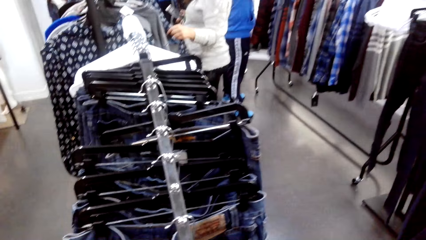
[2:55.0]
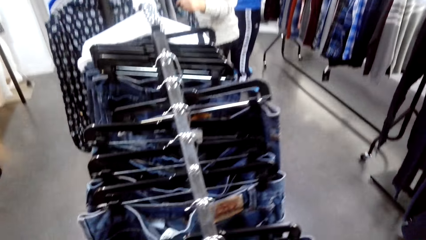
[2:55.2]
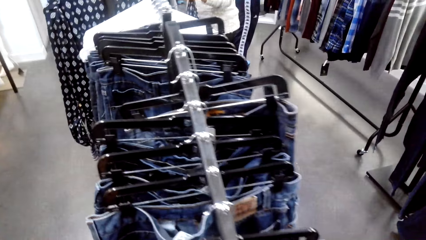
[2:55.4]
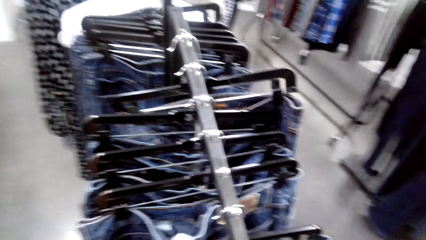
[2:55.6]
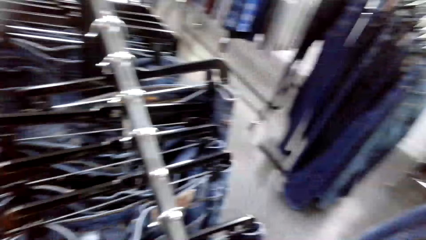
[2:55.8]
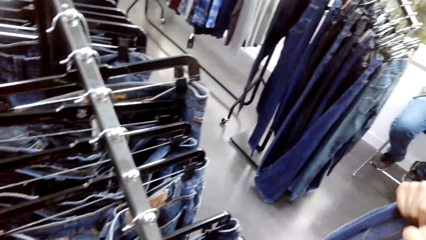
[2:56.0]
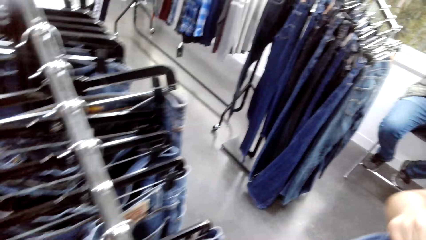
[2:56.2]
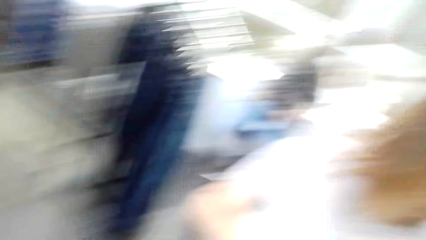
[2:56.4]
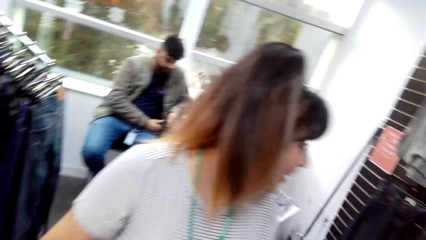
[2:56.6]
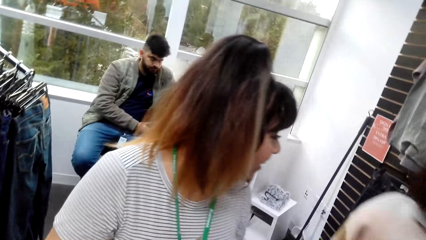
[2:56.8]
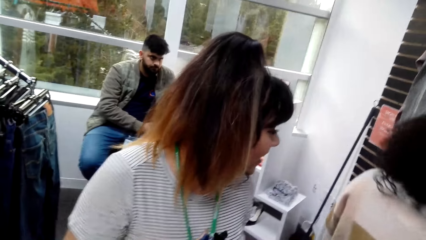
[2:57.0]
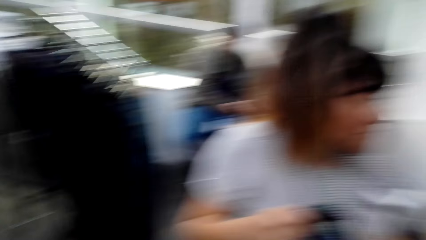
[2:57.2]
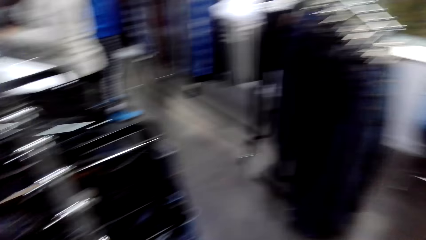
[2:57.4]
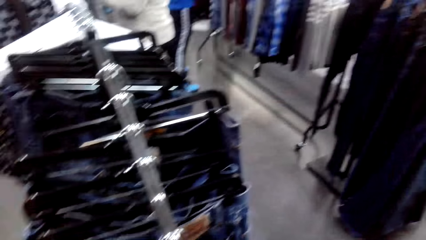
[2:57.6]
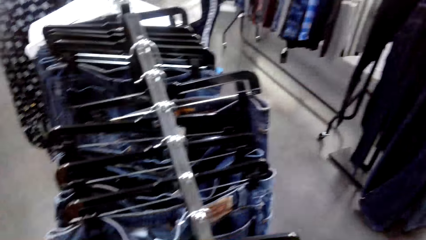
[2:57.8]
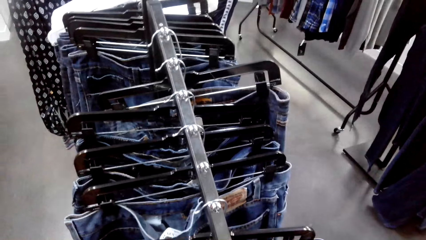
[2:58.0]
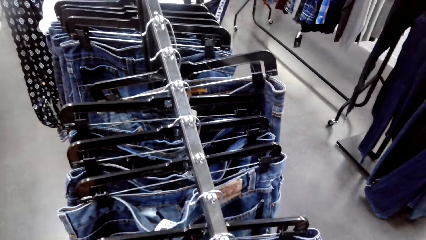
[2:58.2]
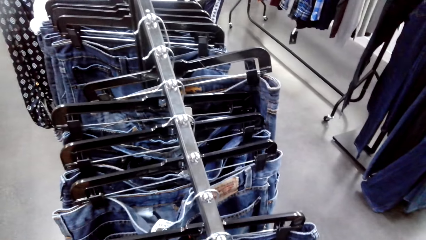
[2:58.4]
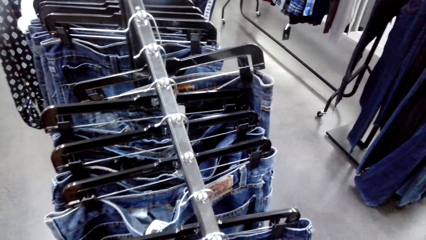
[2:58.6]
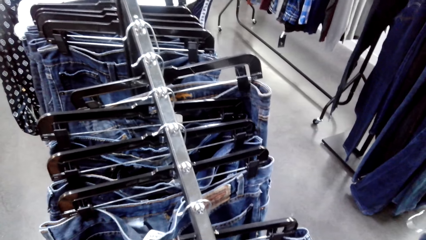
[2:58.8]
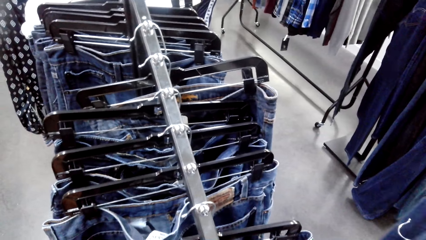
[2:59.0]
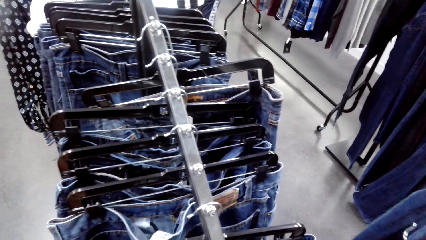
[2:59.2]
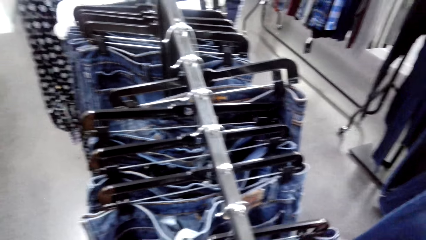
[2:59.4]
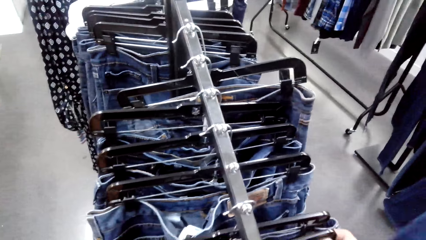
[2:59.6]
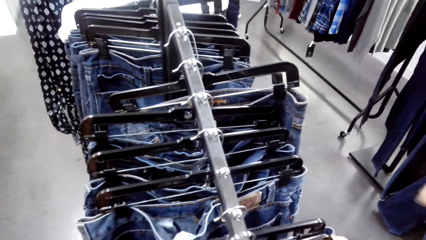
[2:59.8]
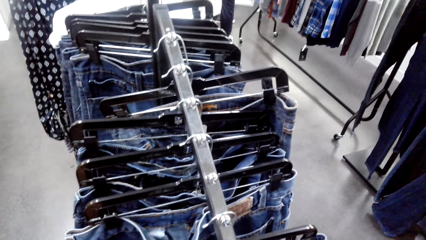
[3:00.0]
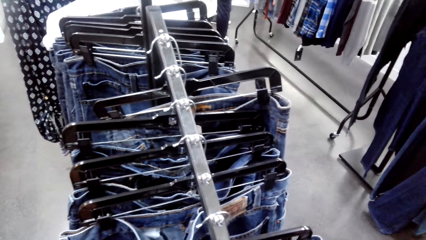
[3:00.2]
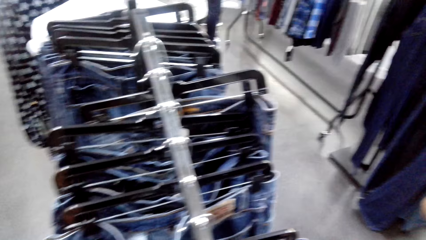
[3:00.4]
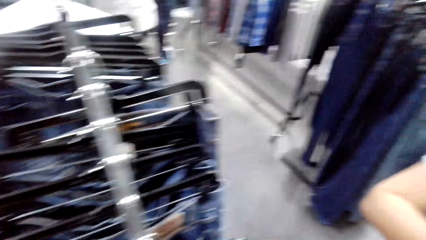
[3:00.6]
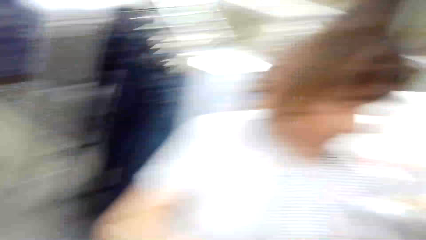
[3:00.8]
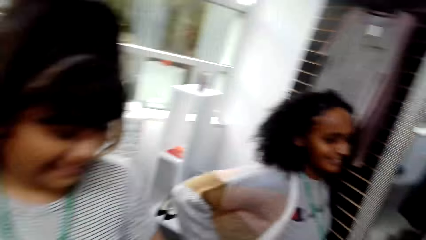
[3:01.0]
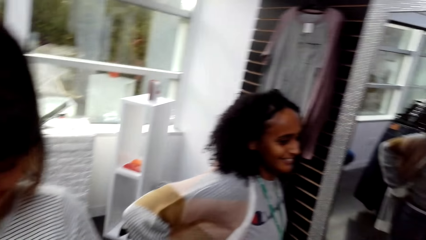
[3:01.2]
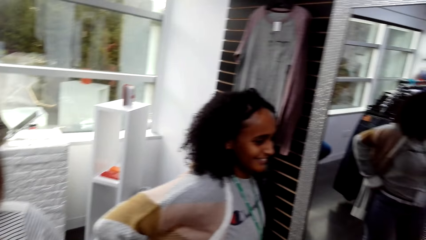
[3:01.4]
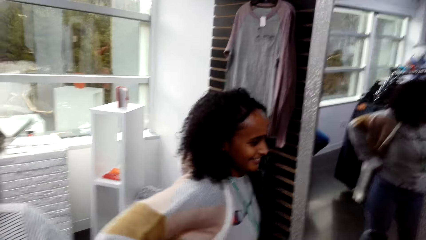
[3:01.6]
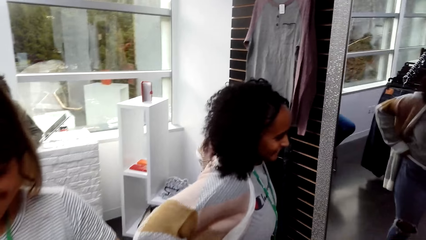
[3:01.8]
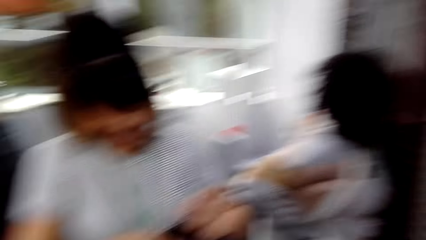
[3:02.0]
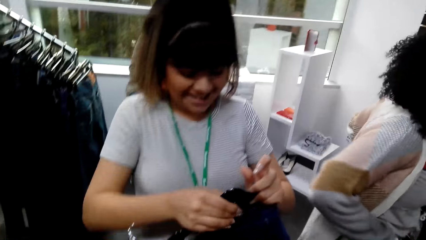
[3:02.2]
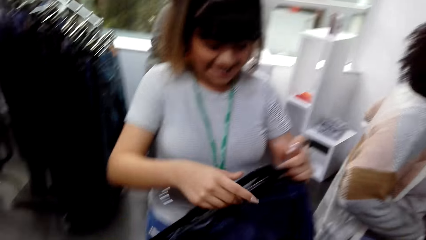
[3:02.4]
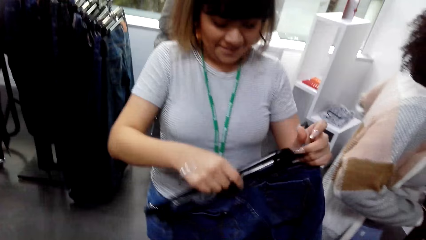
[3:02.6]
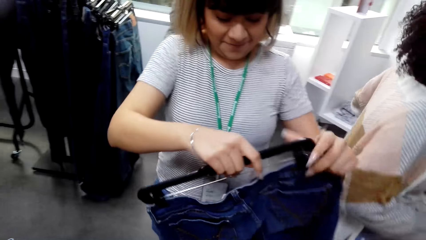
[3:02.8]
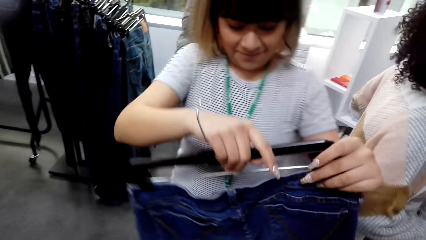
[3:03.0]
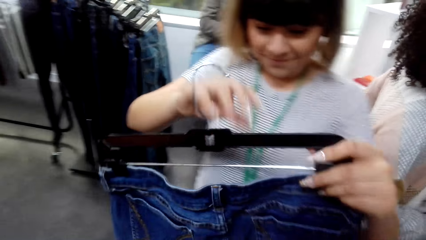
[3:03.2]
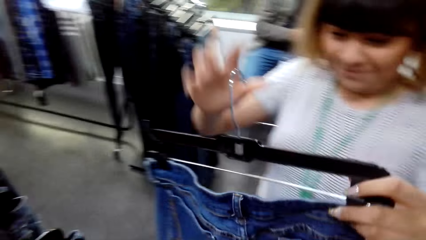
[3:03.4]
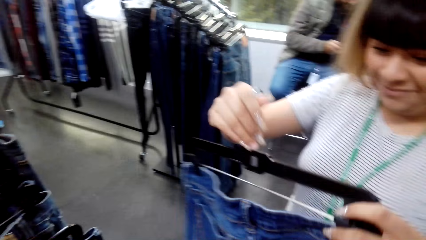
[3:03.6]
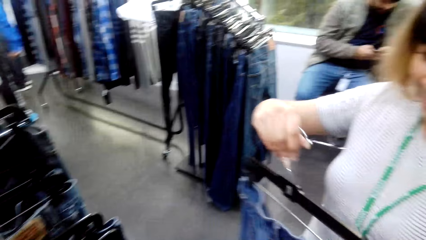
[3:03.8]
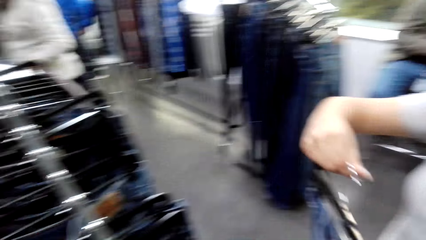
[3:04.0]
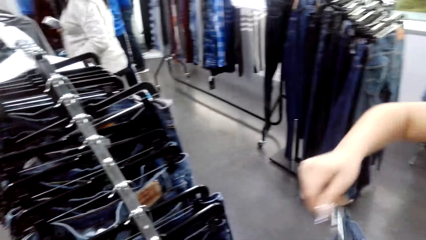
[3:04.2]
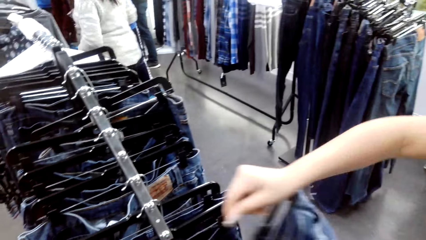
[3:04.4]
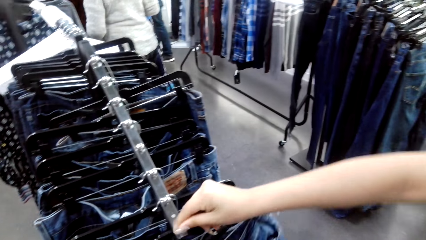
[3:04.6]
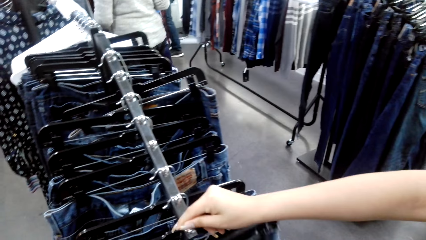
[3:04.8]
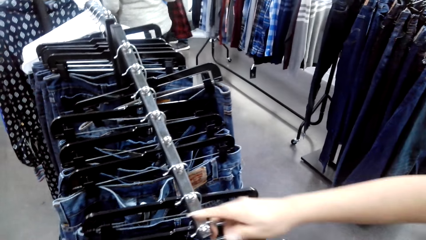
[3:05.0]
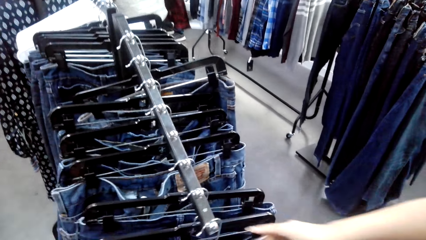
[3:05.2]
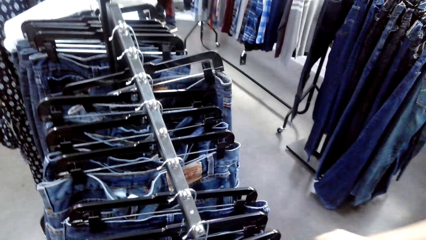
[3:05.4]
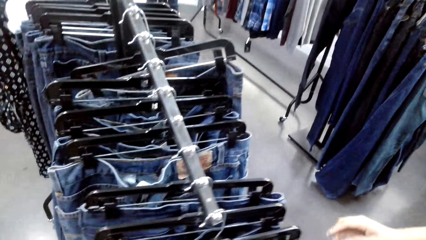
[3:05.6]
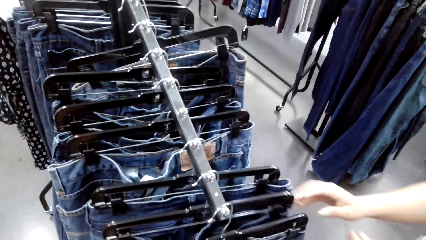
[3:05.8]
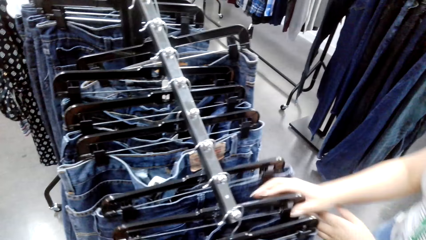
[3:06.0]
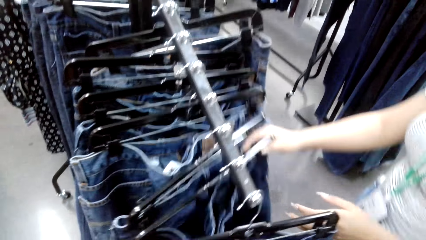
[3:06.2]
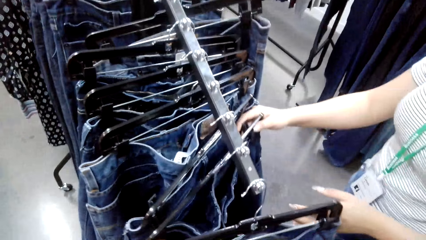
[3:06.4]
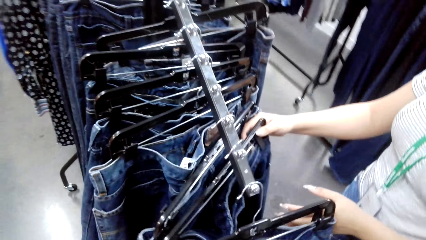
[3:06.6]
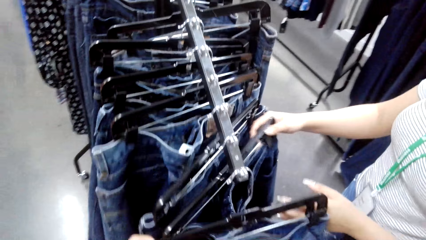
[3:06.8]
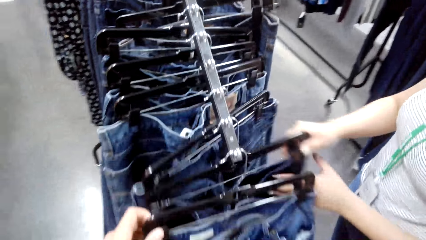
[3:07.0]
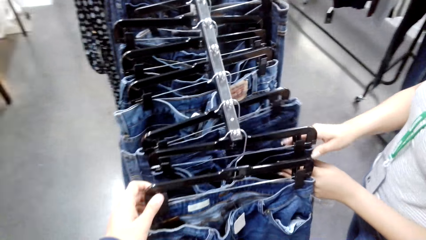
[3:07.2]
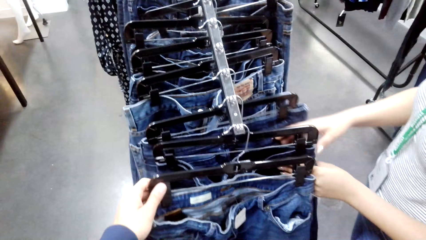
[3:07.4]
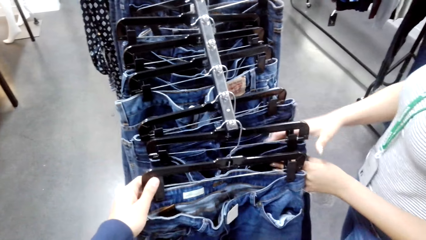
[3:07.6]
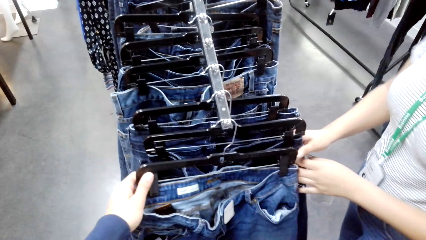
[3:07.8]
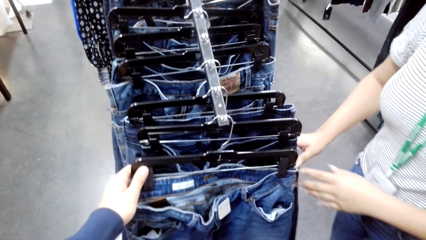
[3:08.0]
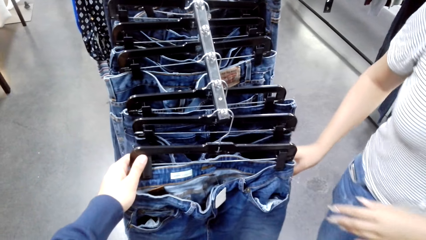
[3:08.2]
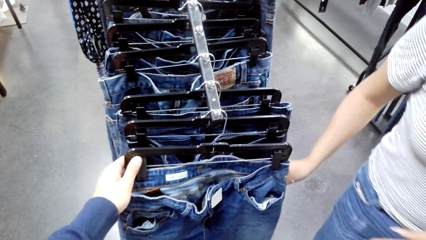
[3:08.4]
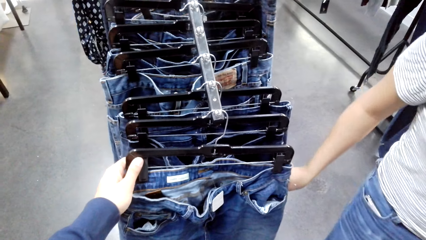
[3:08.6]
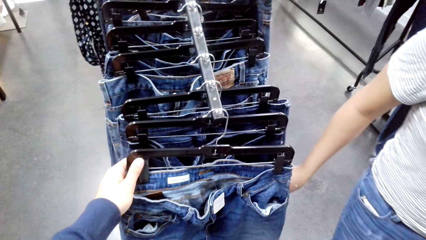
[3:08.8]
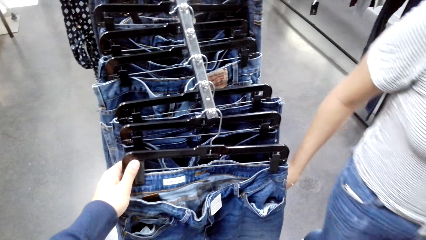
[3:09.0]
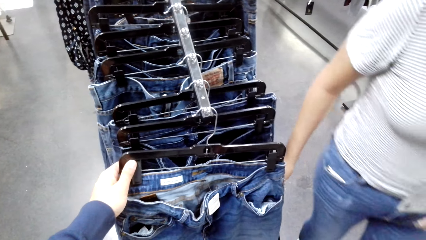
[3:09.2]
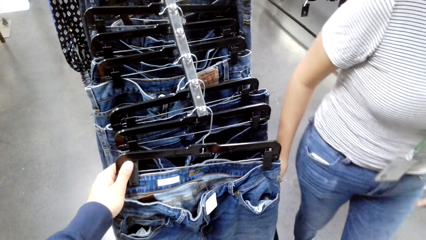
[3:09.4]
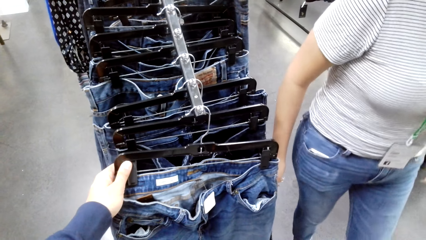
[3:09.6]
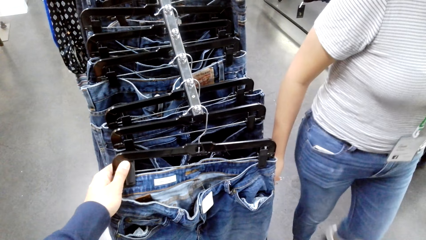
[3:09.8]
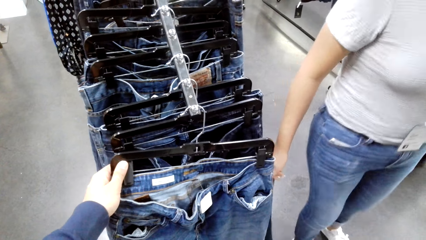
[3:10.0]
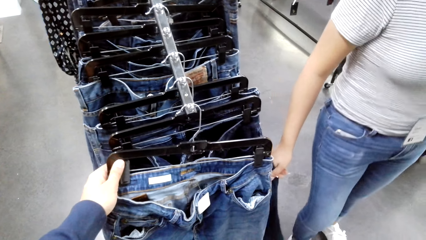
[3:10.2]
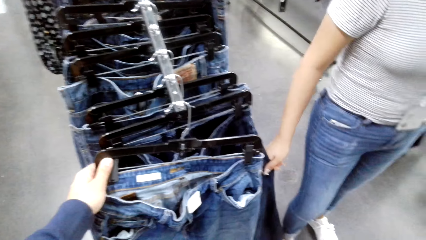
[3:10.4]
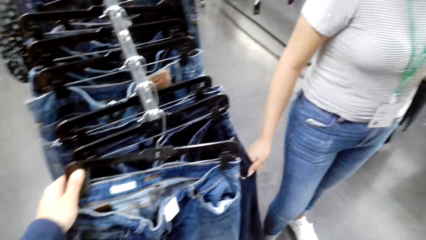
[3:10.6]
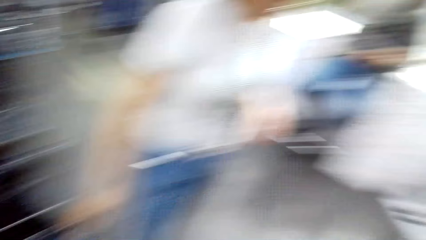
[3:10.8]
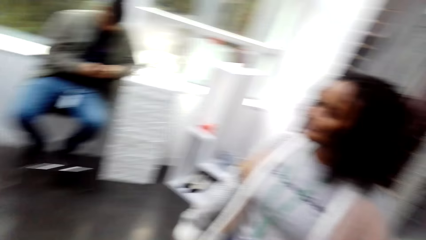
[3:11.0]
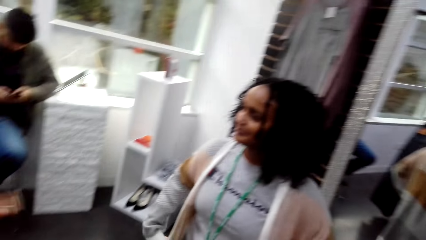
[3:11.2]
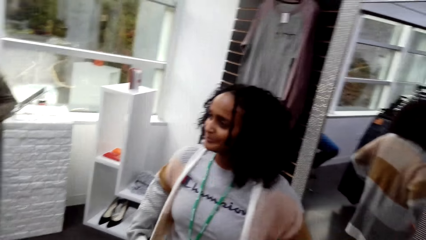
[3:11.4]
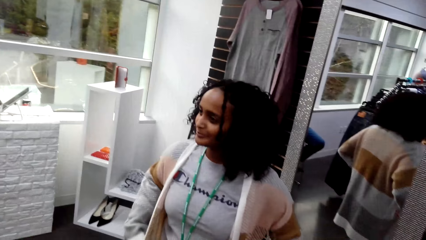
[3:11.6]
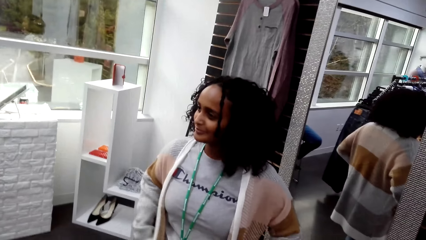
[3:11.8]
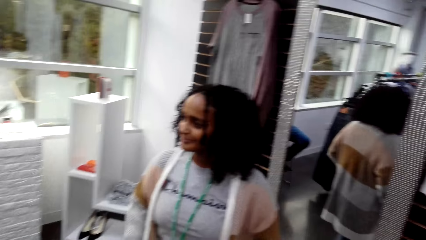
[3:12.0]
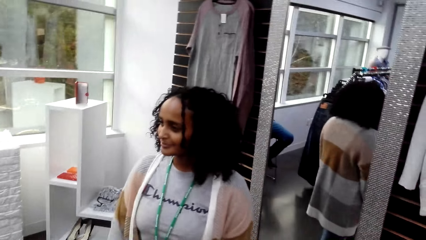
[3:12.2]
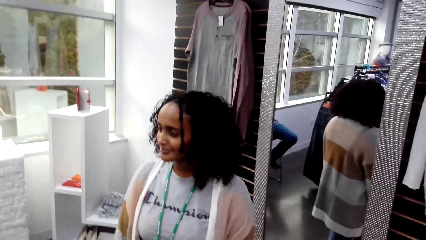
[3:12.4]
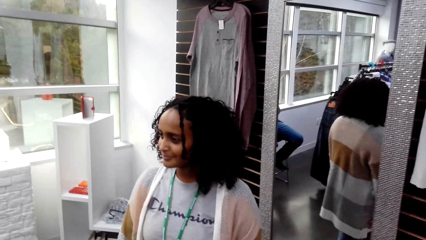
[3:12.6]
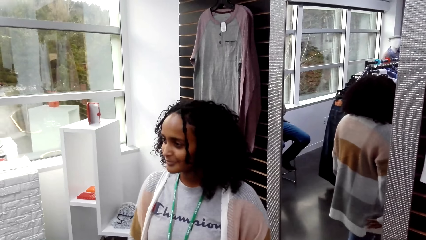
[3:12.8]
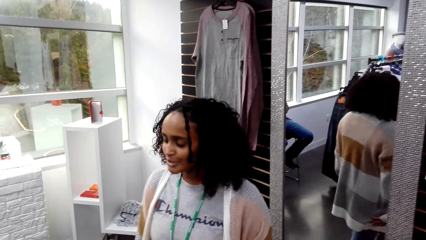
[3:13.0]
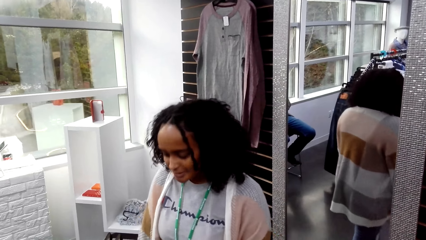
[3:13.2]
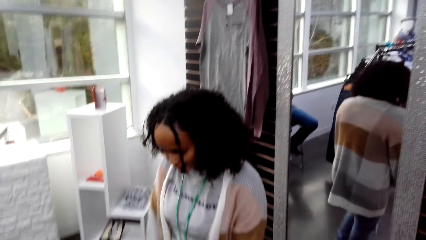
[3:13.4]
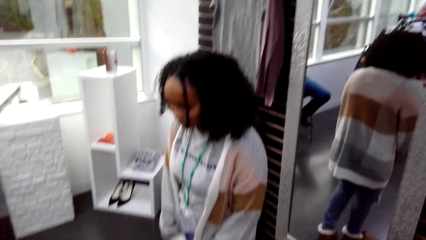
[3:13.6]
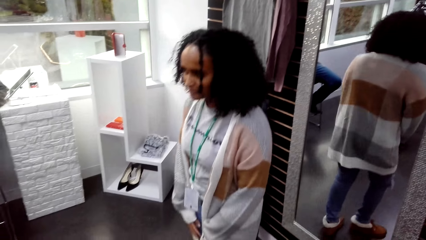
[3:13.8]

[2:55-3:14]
The camera wearer looks around the room. They stare at the clothes. They converse with a woman. Another woman adjusts a trouser. The other woman hangs the trouser on the hang line. The other woman views trousers. The camera wearer holds a trouser. The other woman turns around. The other woman converses with the first woman.
